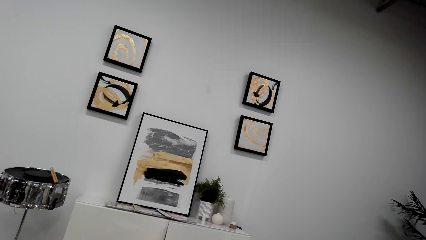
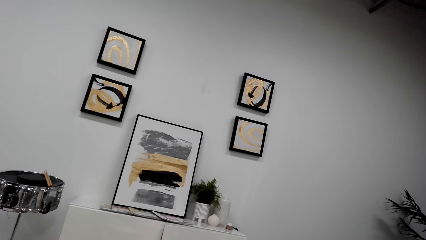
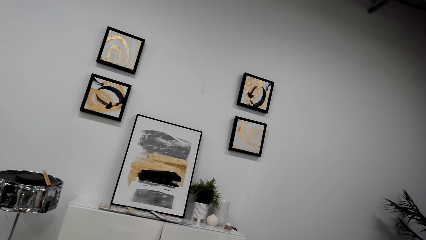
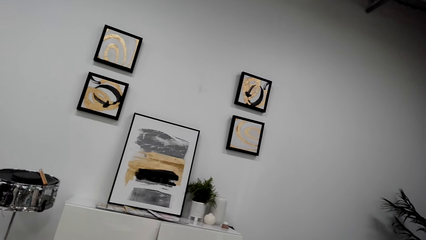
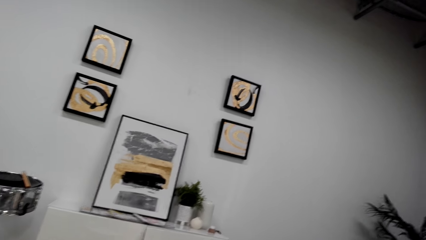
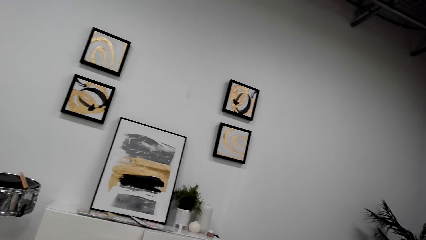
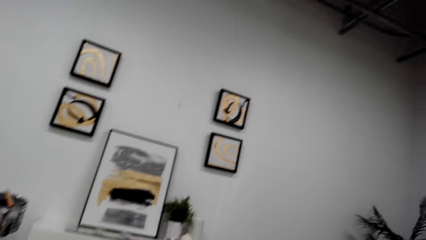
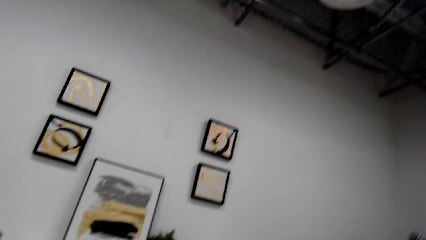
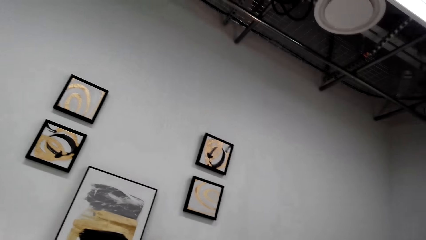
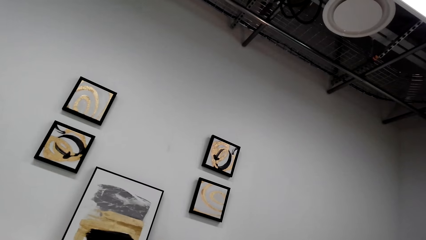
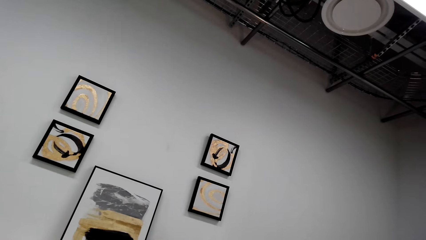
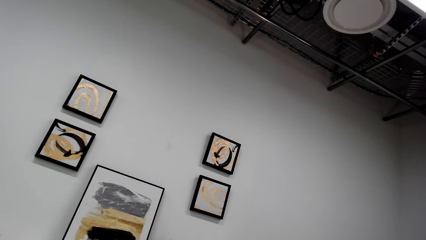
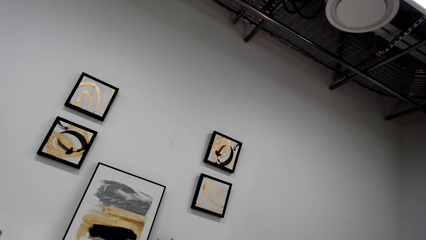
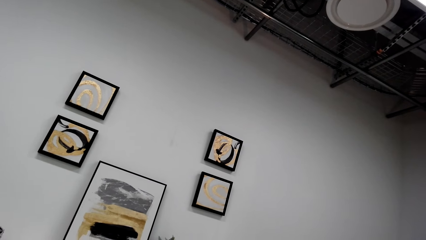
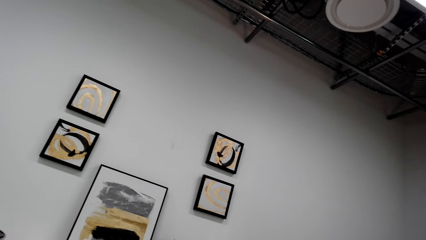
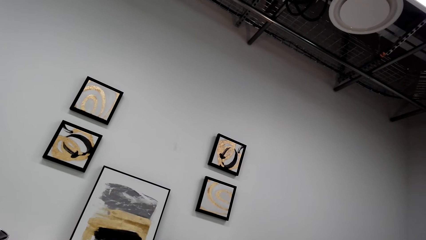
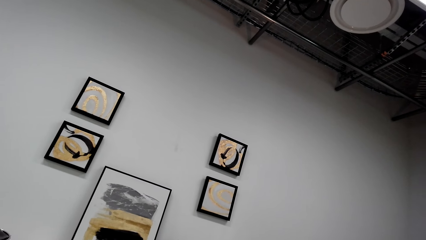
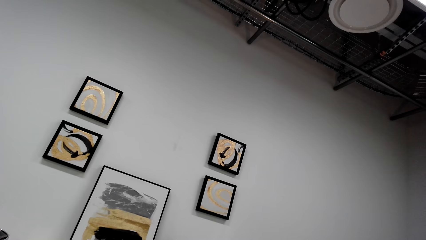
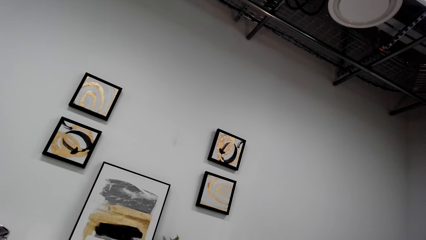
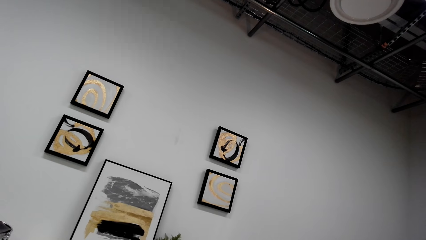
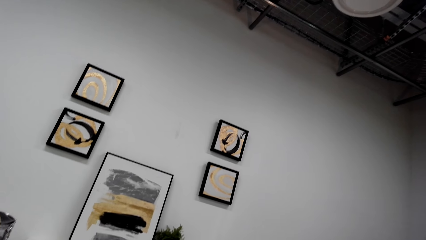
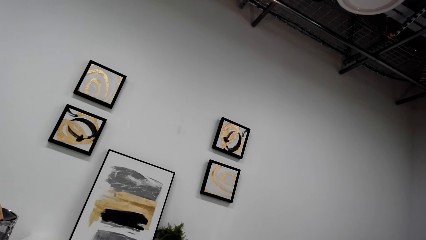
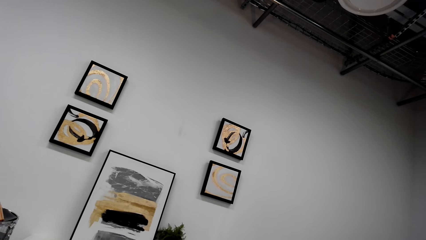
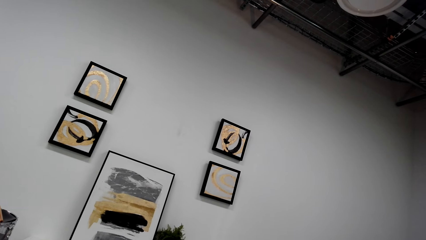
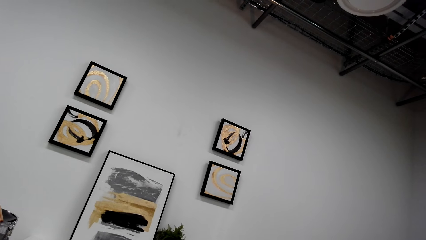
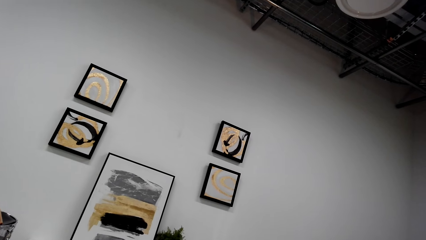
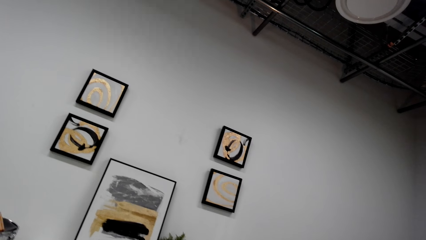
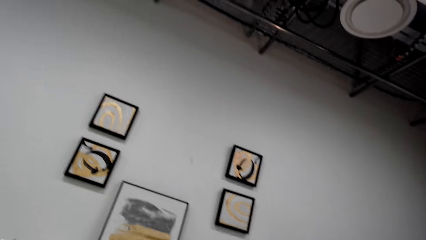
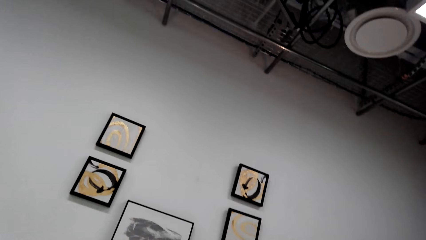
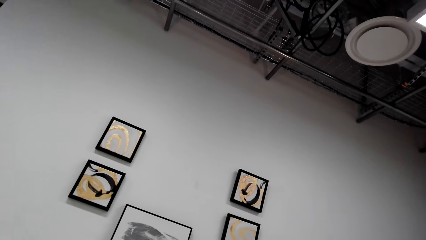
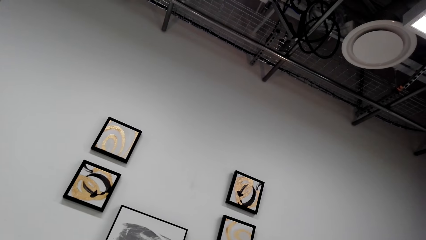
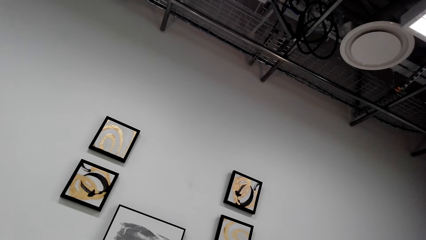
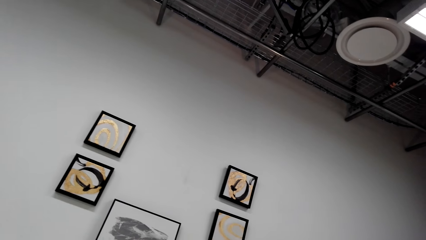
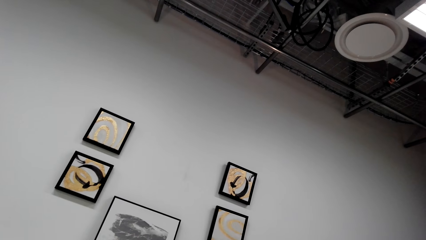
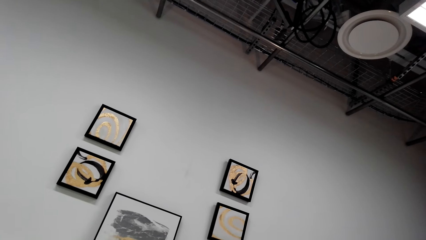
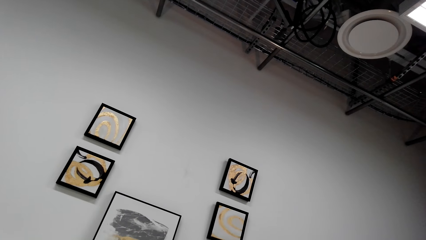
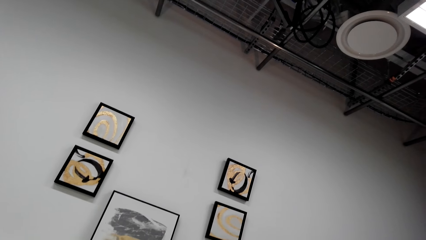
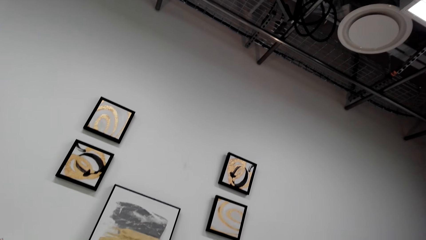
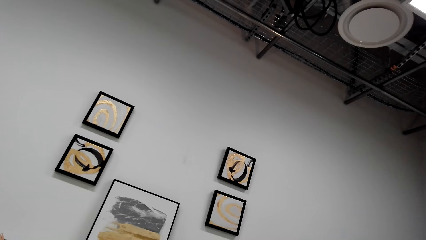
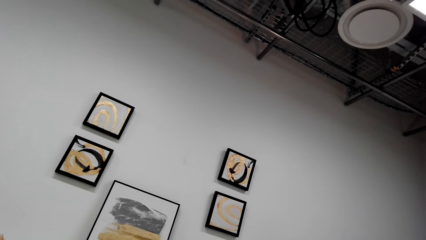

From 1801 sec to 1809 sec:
The camera wearer stares at the roof.

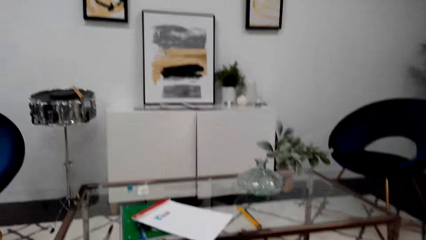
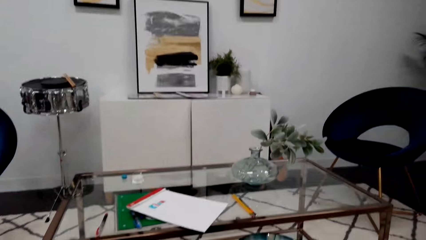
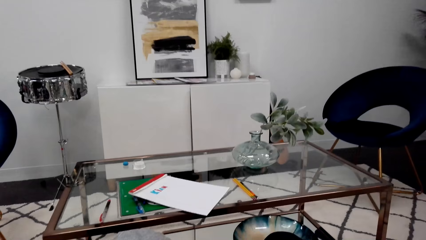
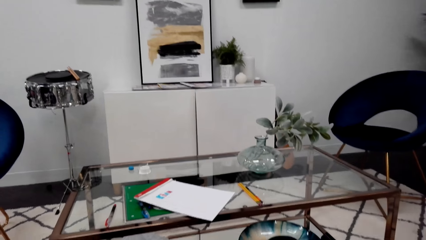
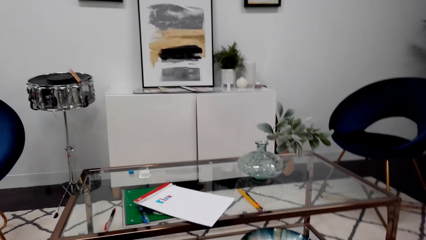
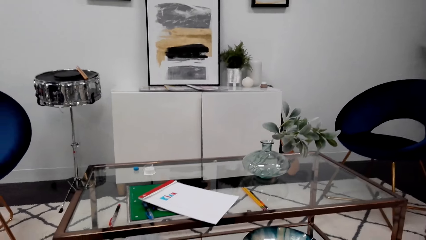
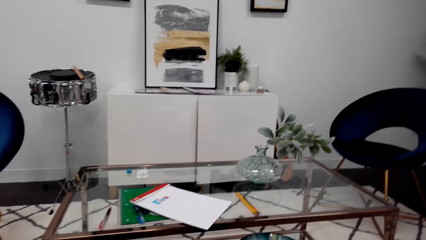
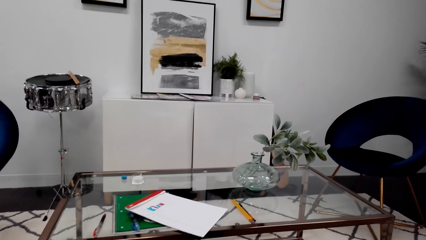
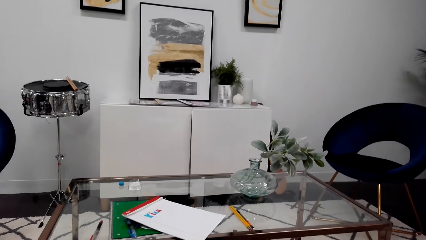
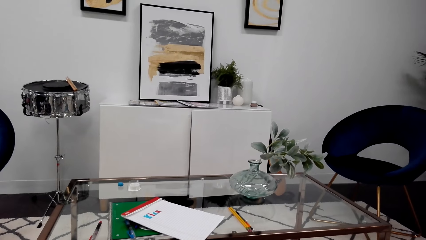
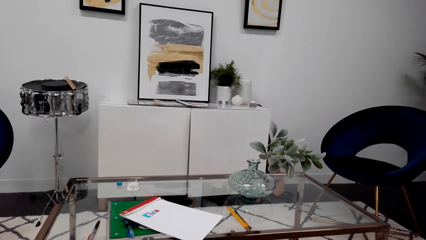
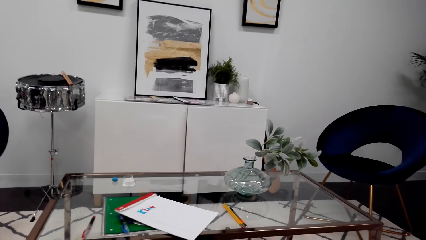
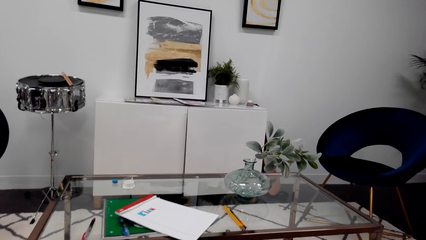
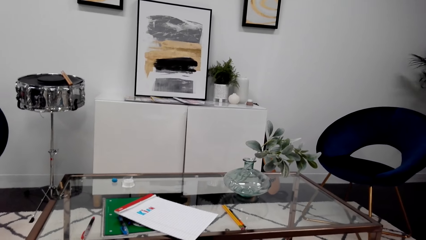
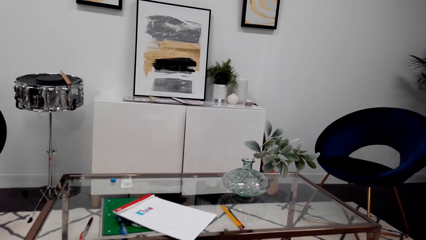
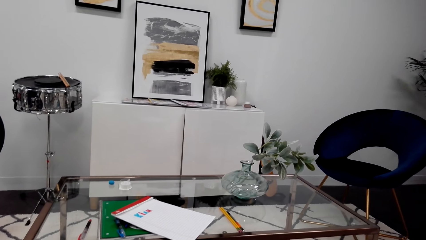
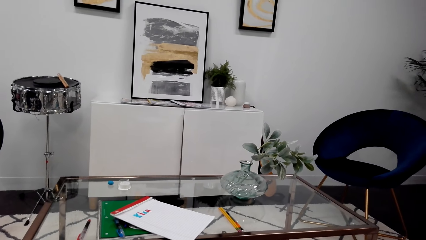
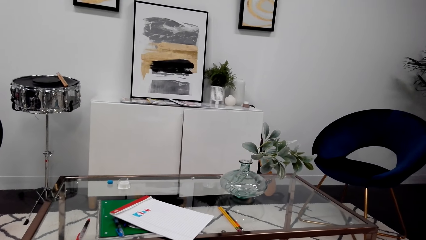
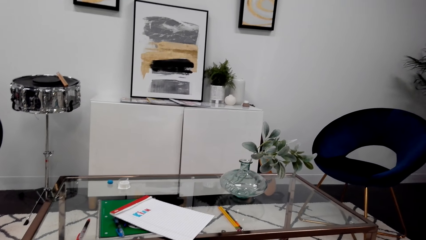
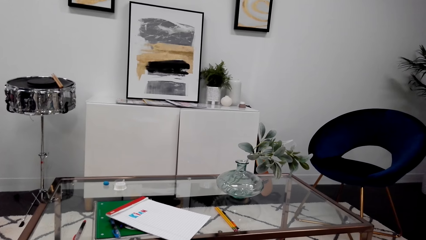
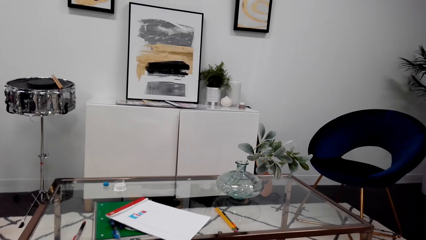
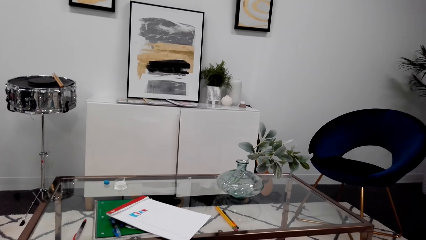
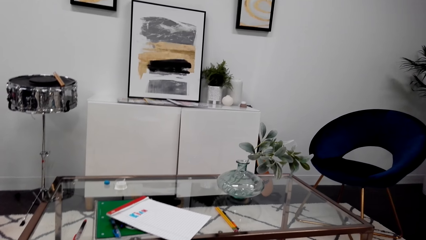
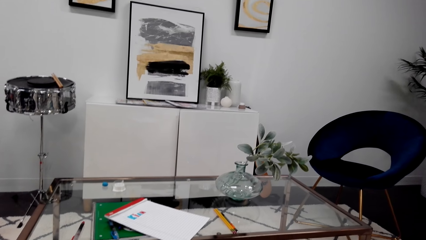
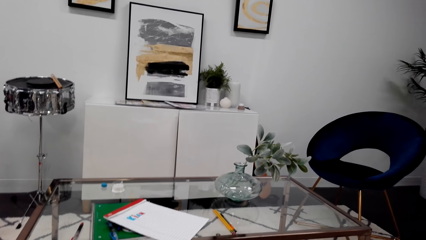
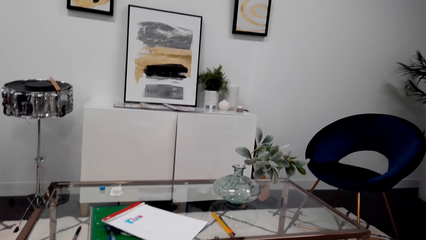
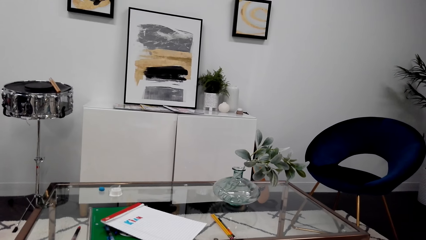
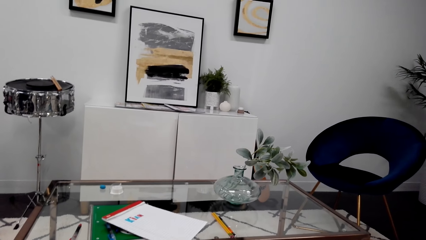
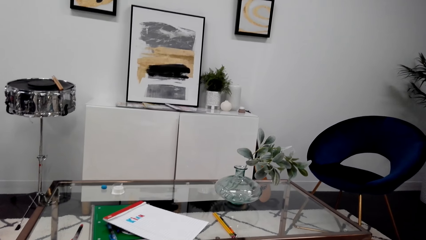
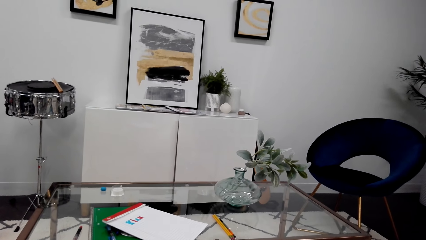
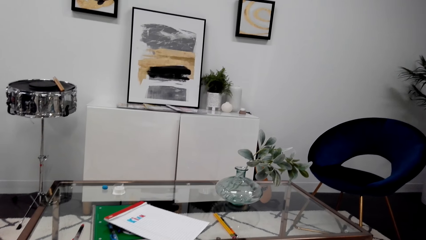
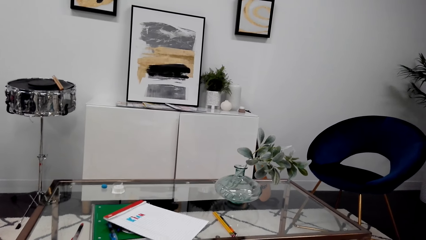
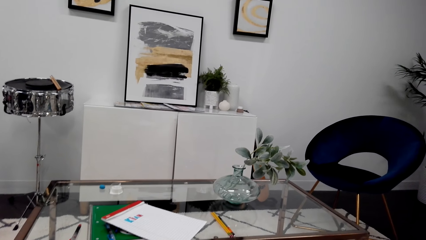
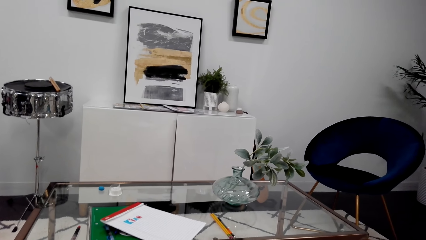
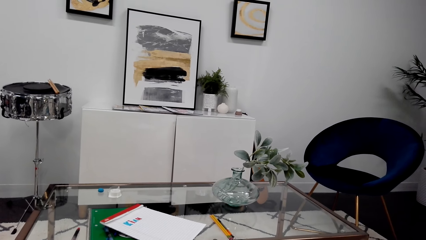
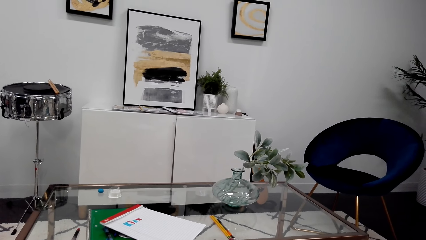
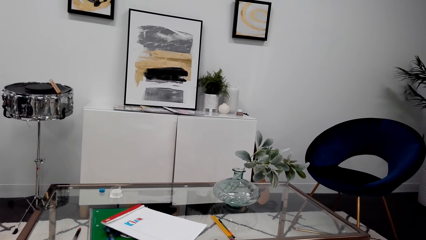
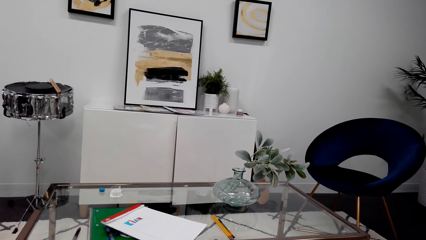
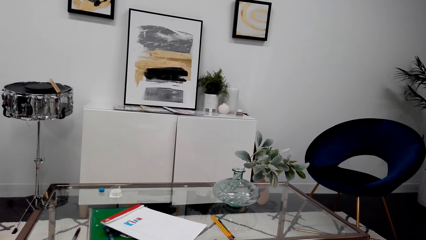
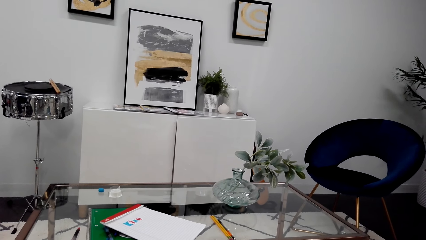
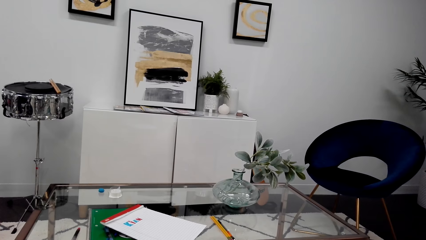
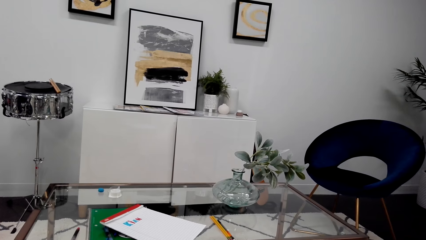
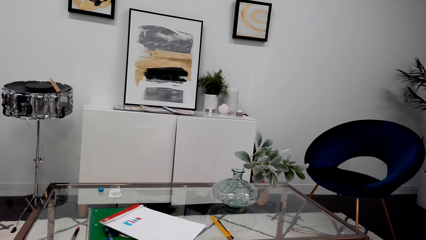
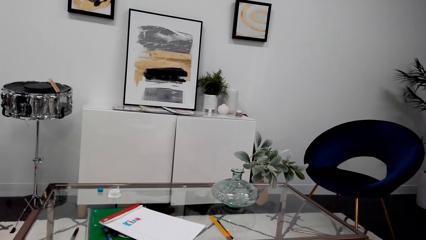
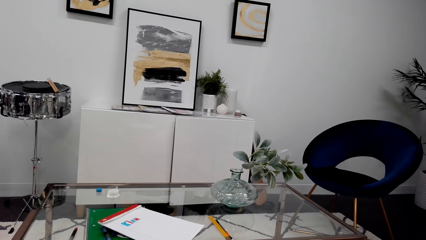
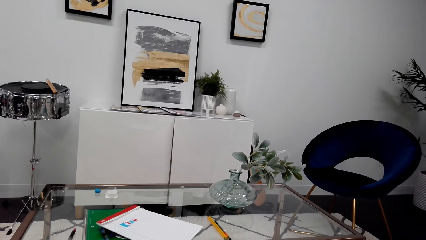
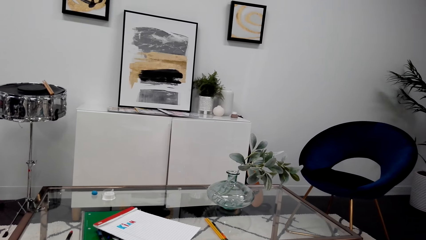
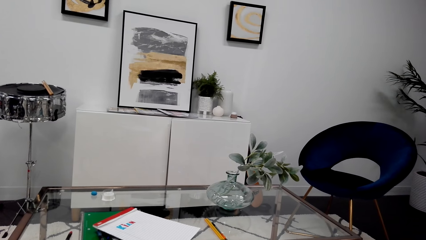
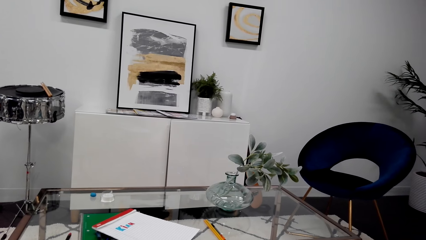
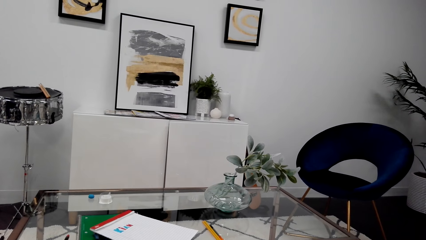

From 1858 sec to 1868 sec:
The camera wearer stares at the table.
